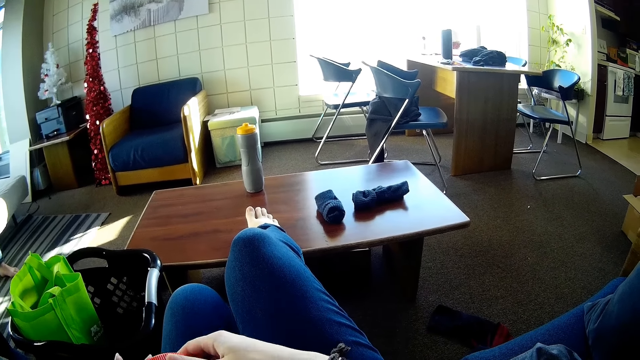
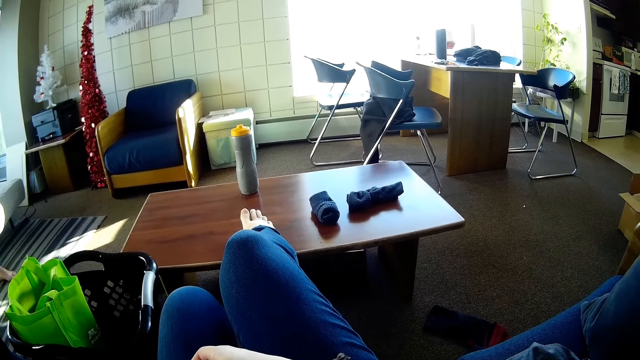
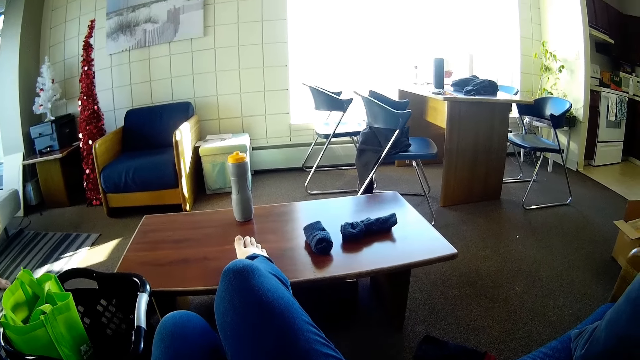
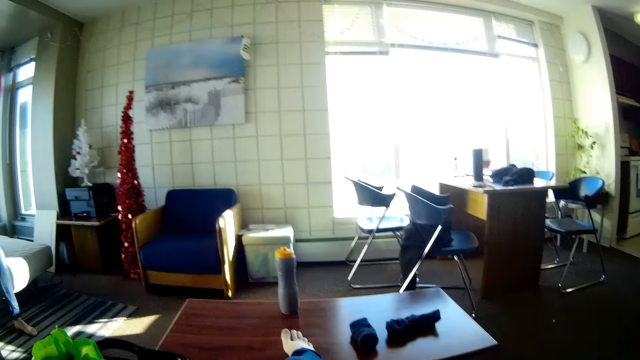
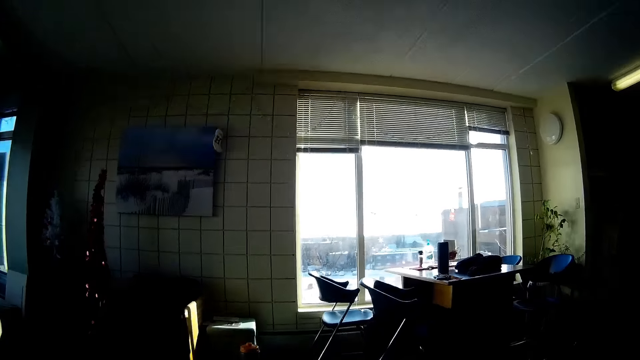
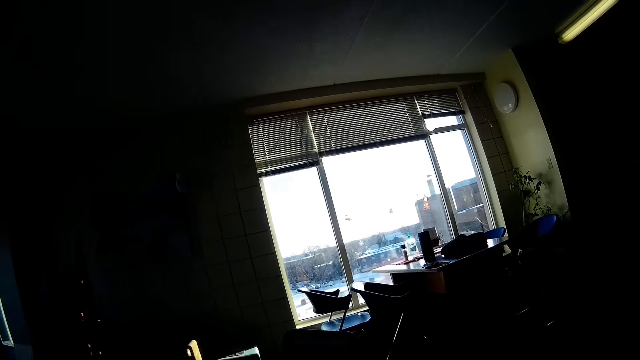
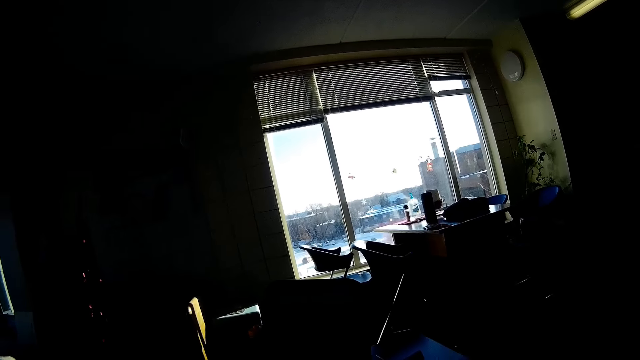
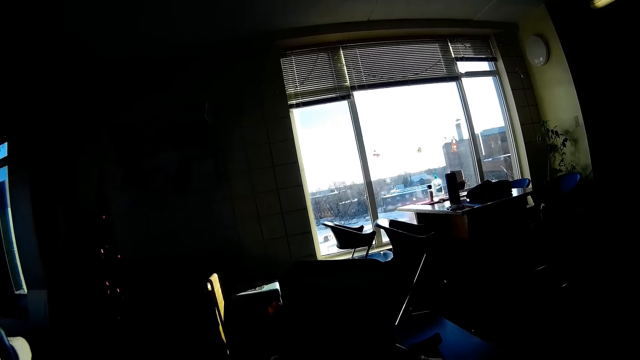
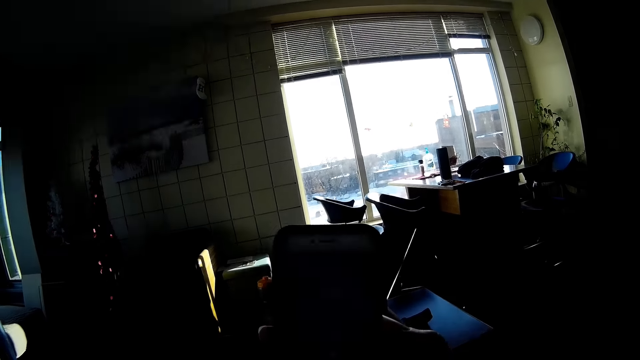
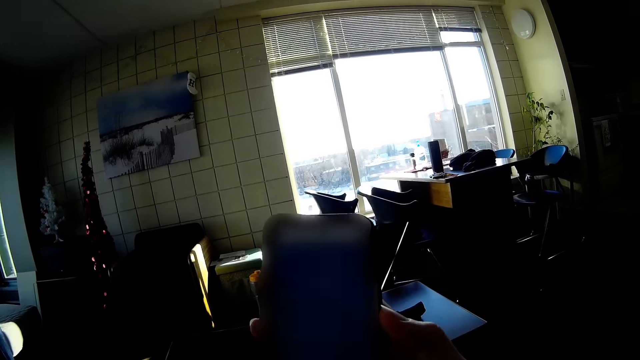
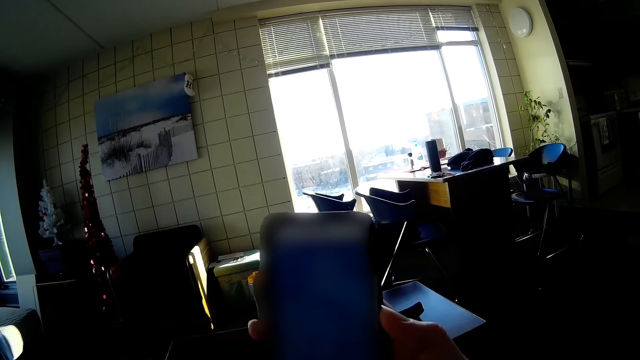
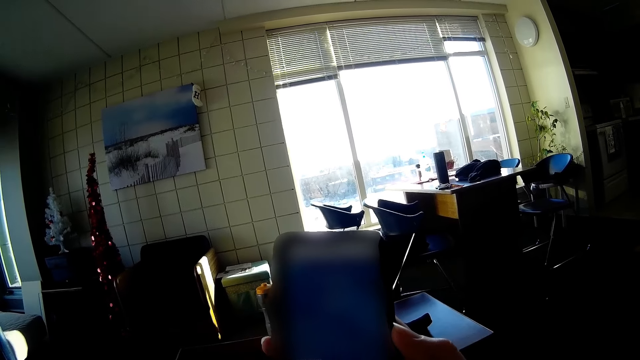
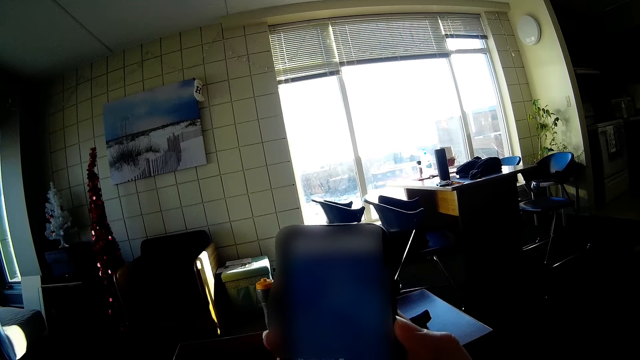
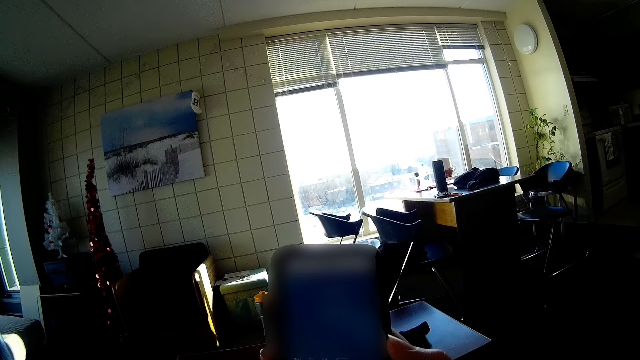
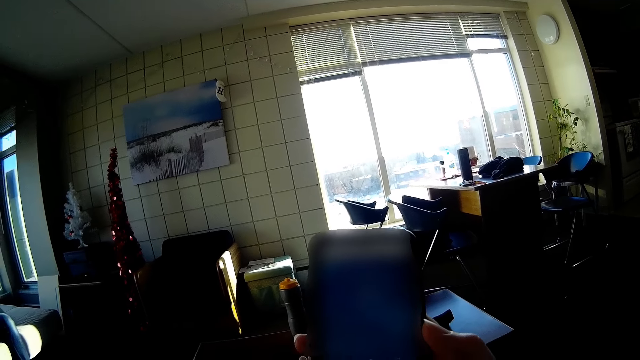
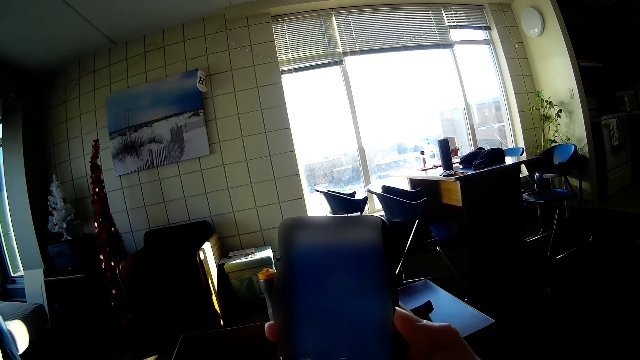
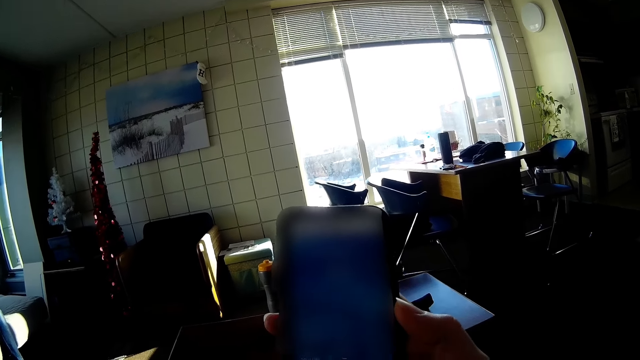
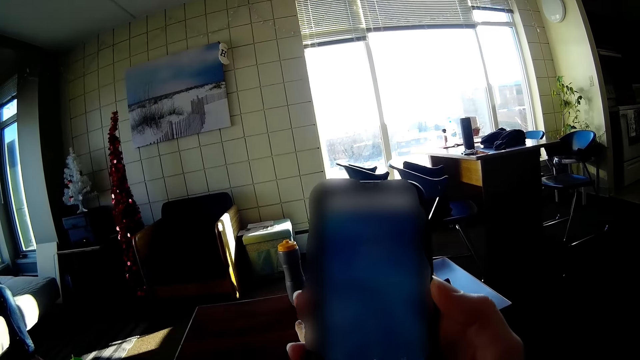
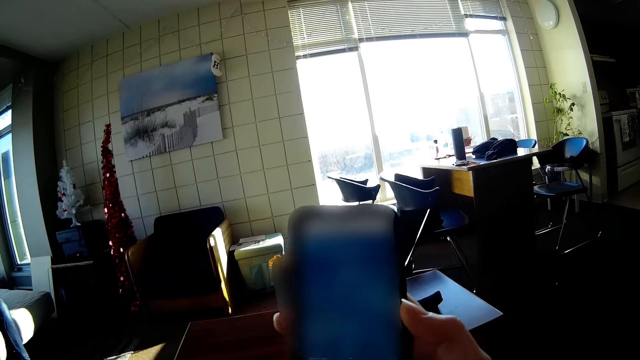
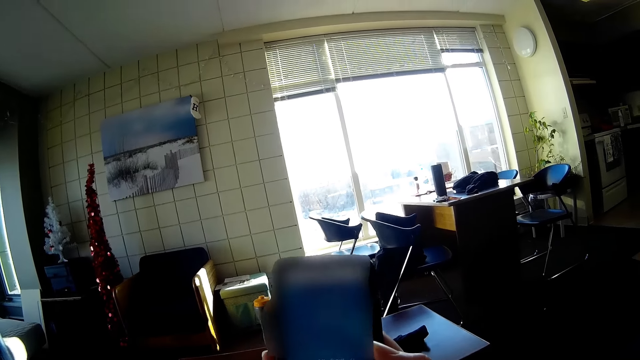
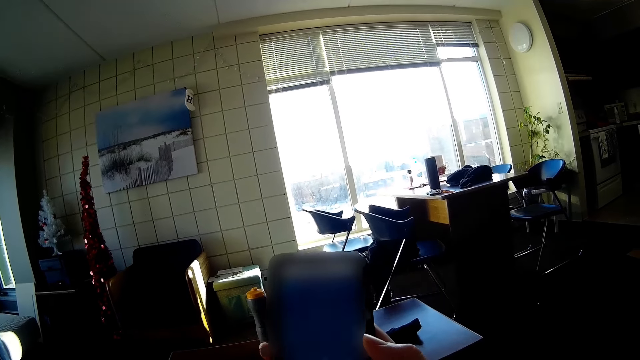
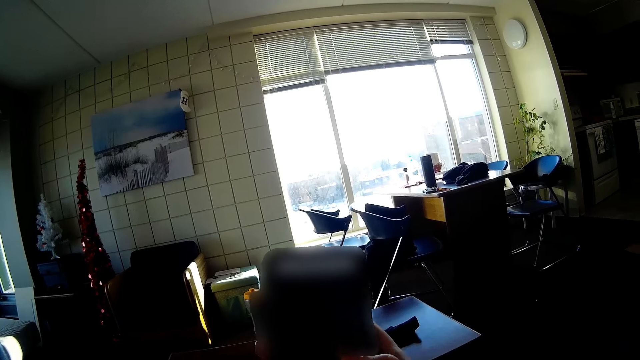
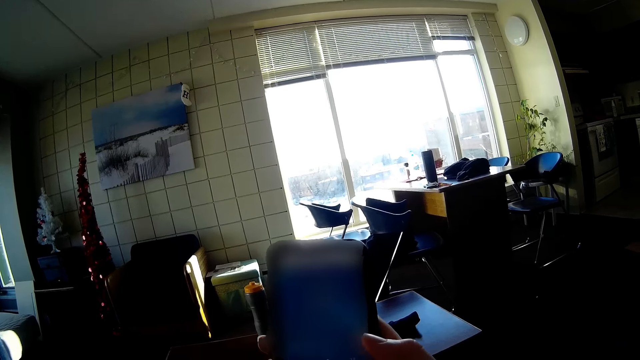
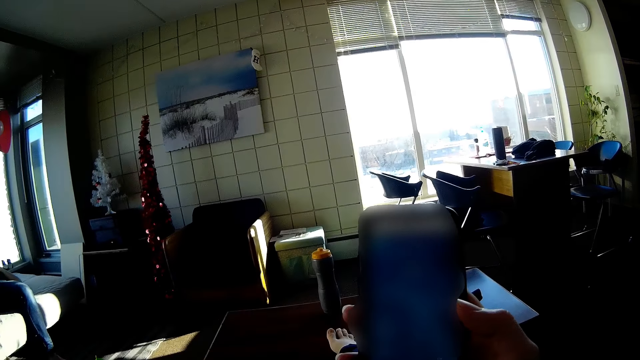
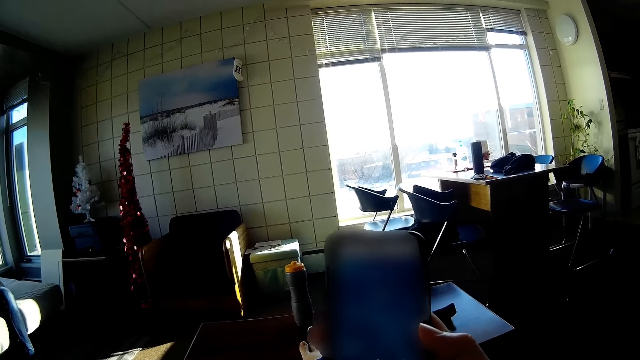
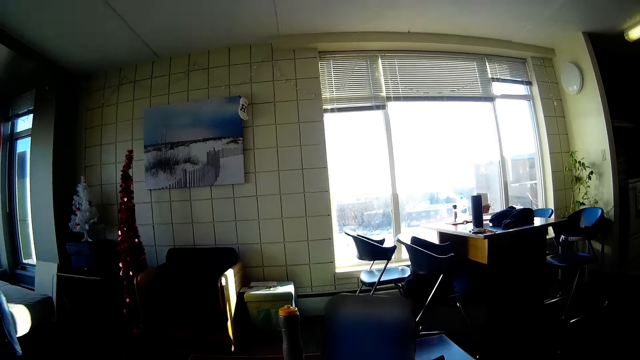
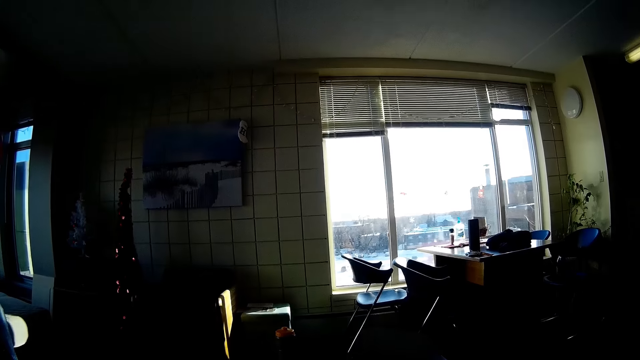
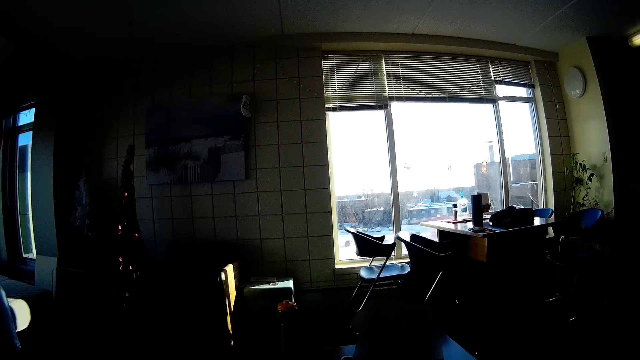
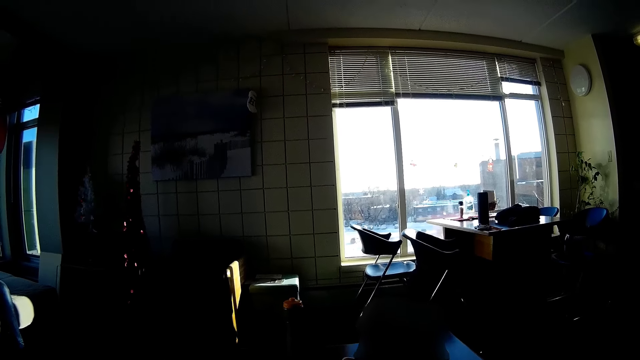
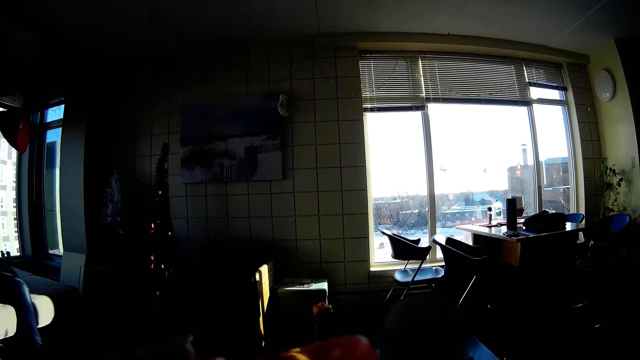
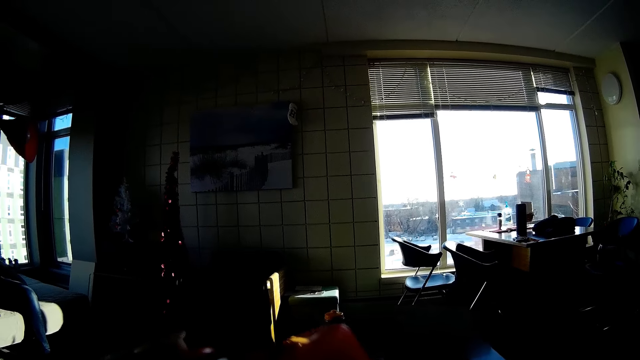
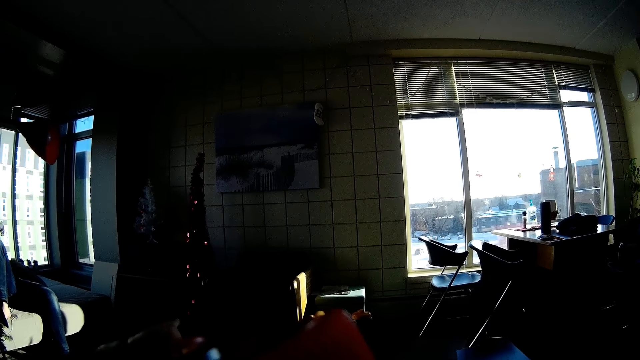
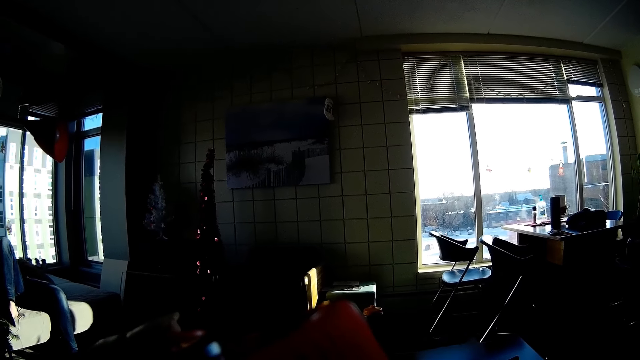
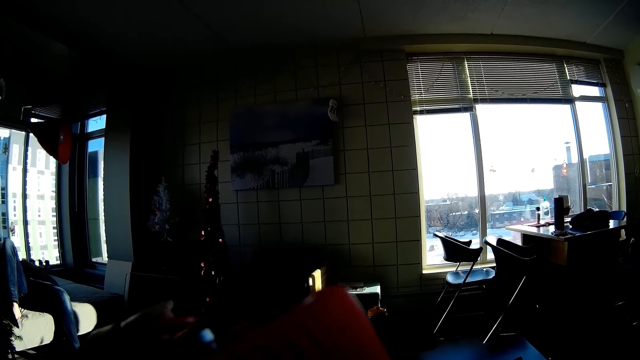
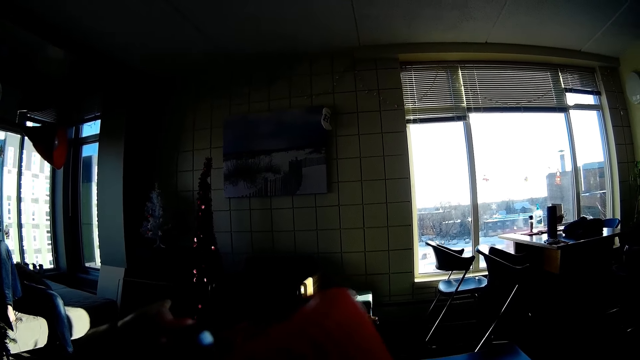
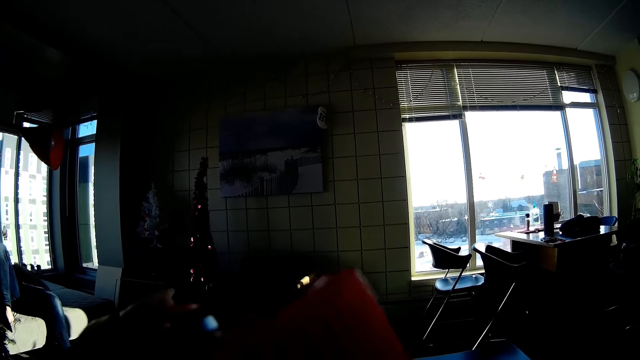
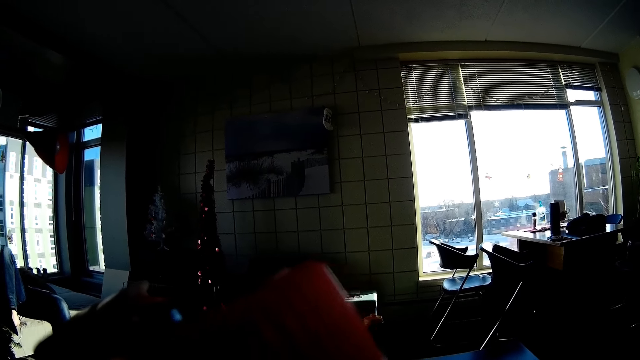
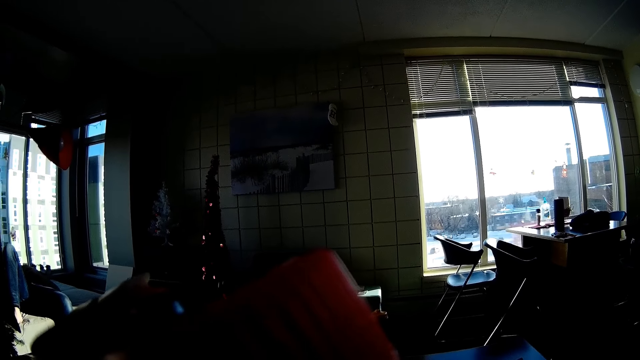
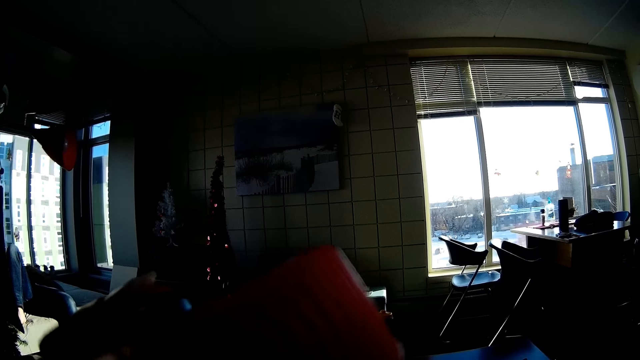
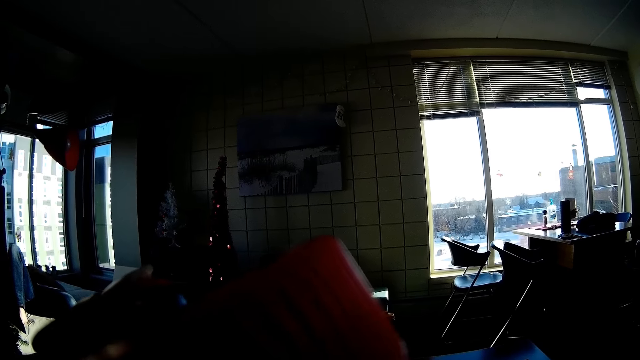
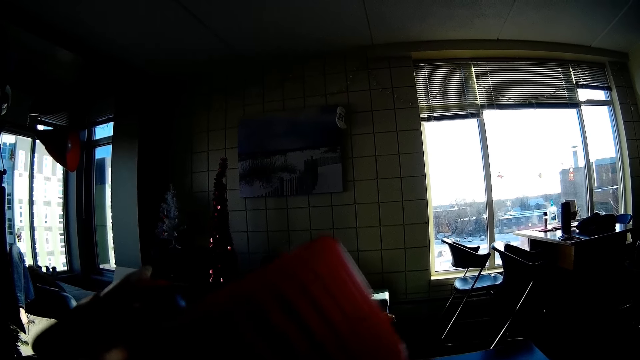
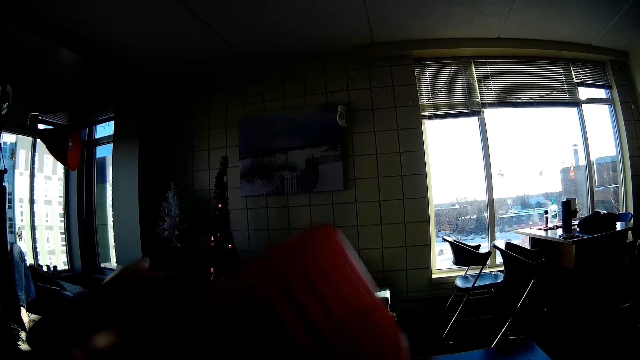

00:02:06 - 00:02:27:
The camera wearer moves their hand. They look around. They look at a mobile phone. A man relaxes on the bed. The camera wearer operates the mobile phone. They look at the mobile phone. They drink something. They raise their hand.
